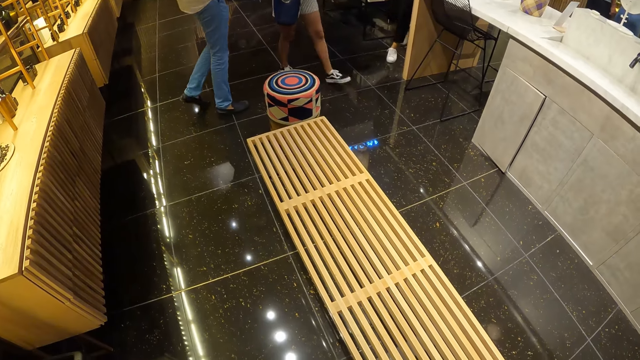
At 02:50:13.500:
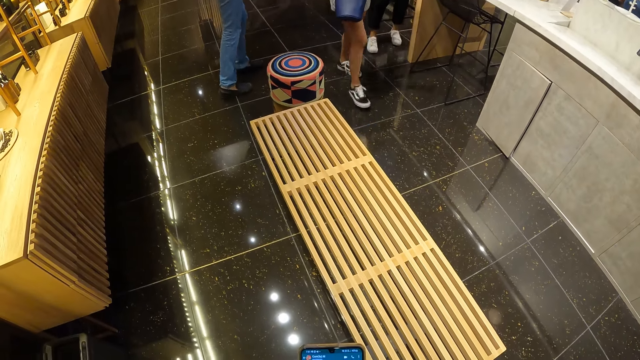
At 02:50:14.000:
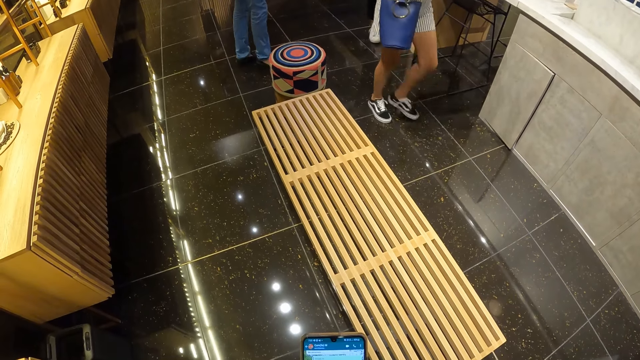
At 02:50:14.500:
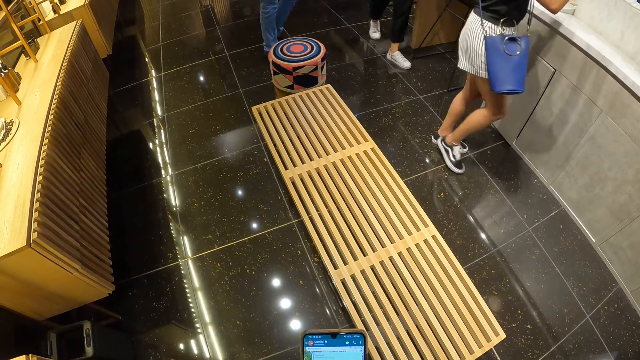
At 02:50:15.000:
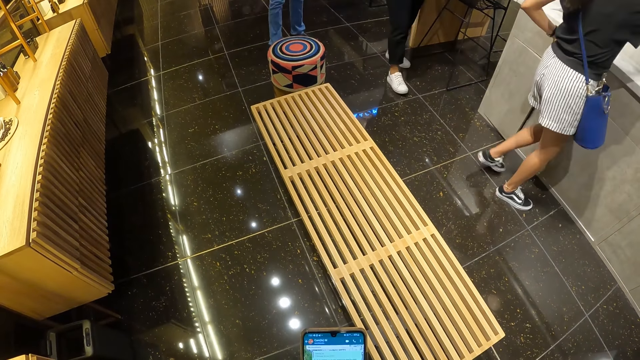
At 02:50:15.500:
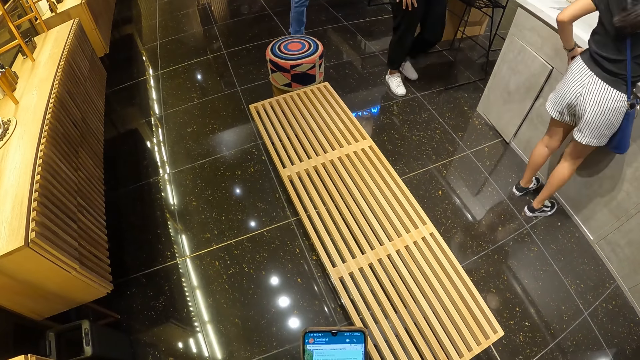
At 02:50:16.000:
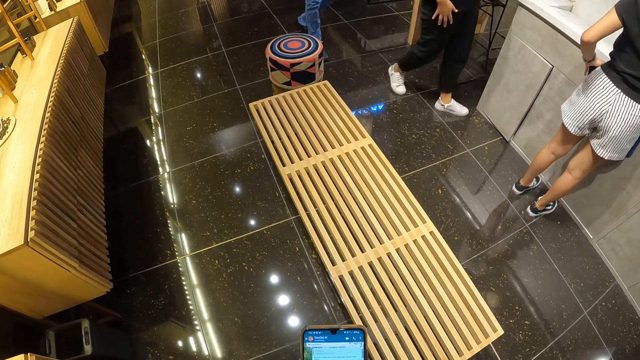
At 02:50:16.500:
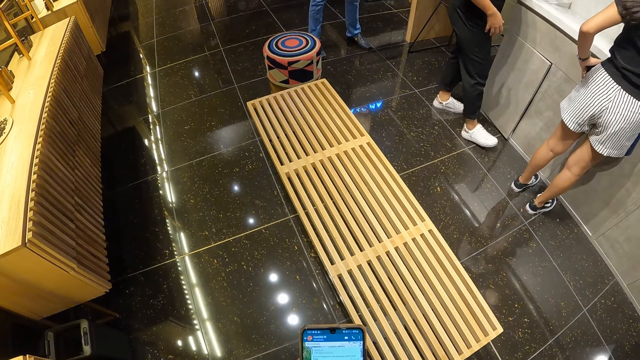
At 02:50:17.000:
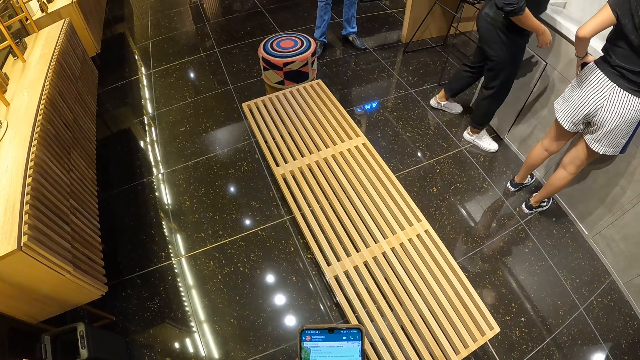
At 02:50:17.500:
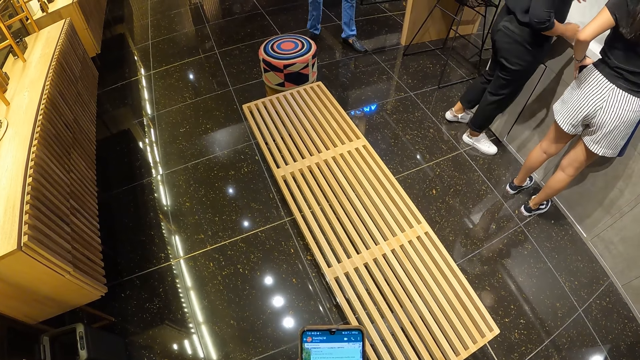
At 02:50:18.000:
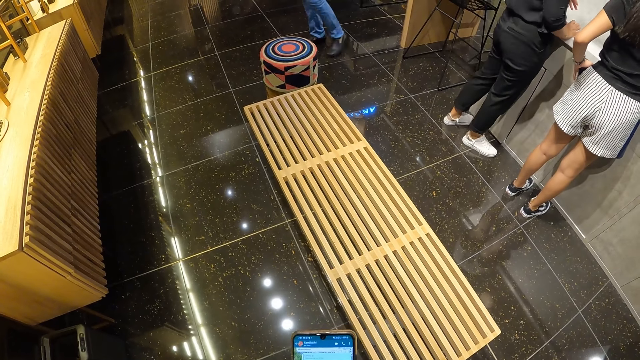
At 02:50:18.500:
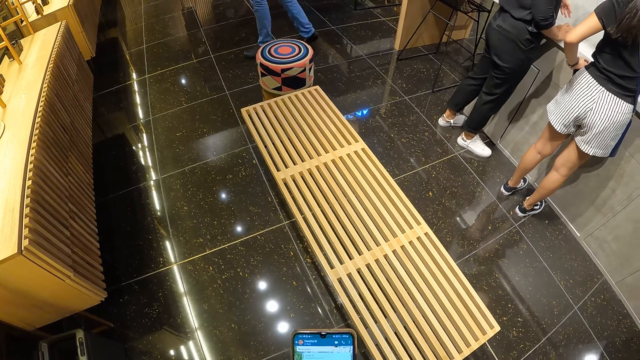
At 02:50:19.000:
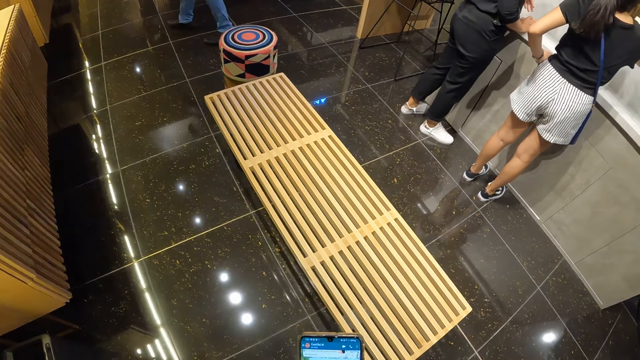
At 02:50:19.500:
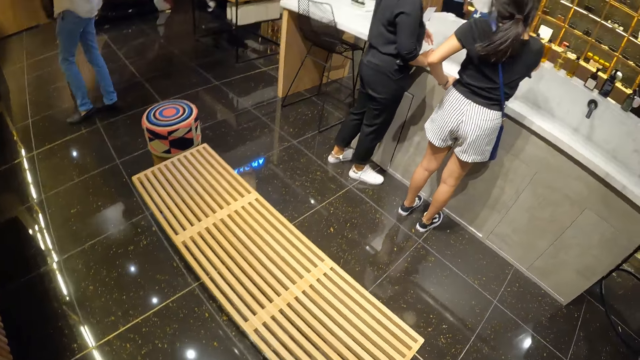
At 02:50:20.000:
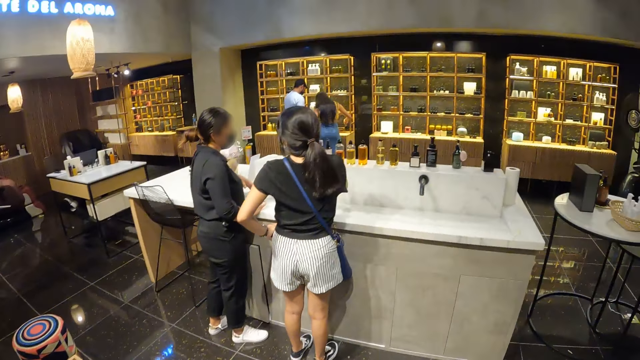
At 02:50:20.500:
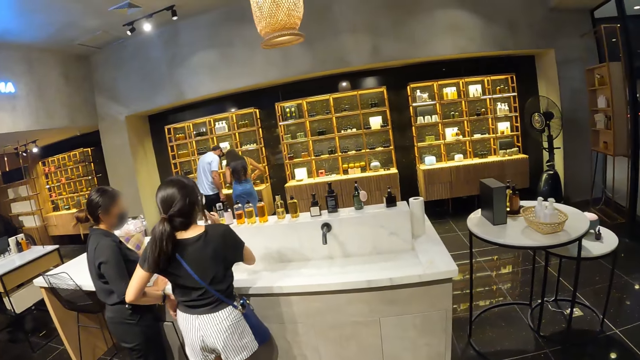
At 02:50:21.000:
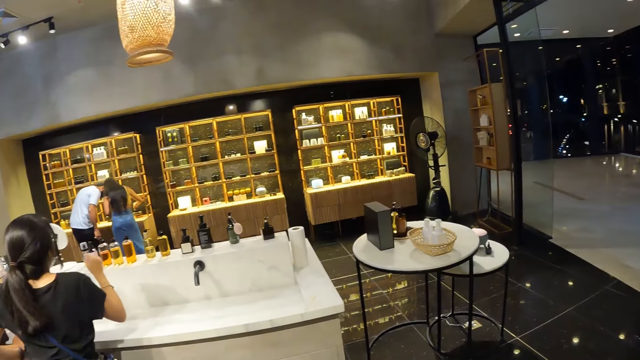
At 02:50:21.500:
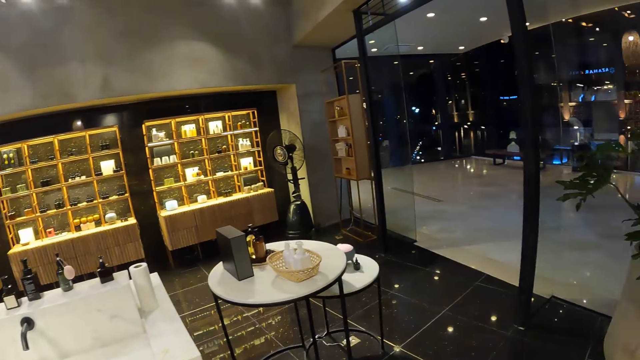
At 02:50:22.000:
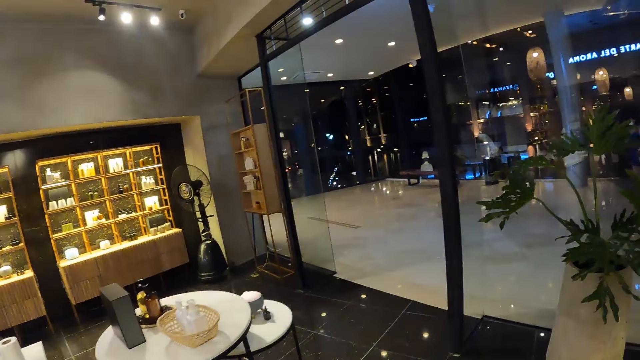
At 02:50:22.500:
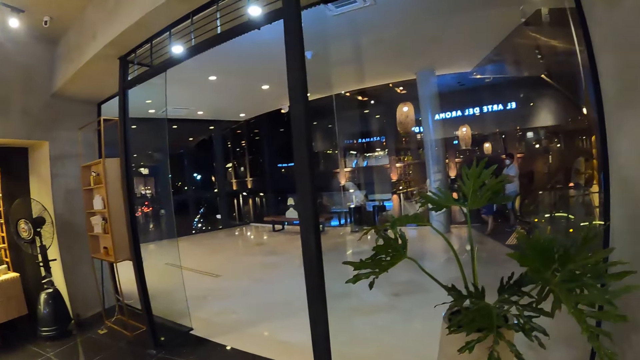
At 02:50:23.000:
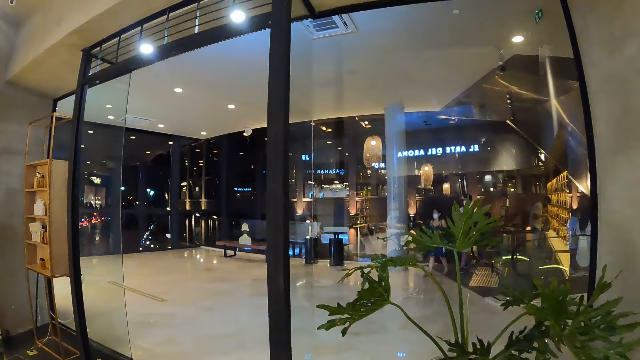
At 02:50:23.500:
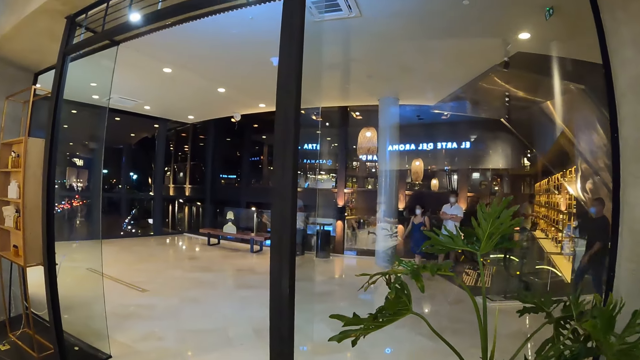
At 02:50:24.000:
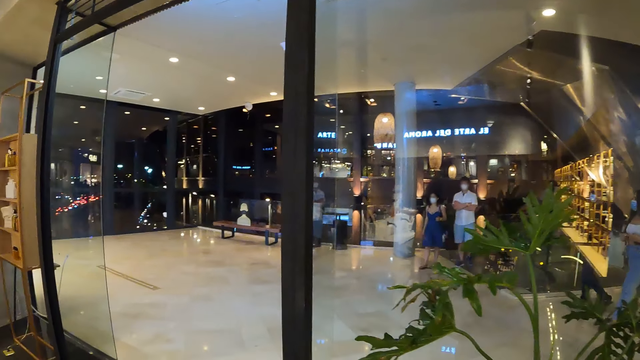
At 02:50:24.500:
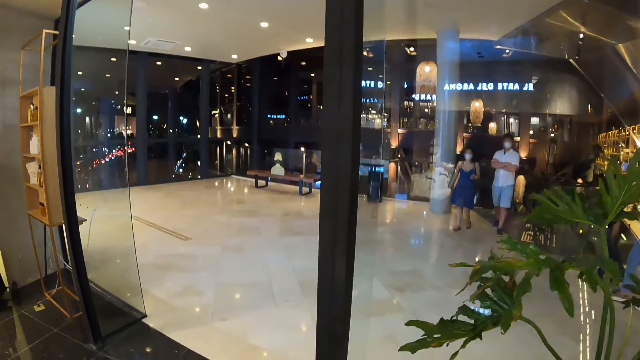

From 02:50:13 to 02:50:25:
A woman walks towards the counter. A person walks in the room. The woman interacts with another woman. The camera wearer walks in the room.

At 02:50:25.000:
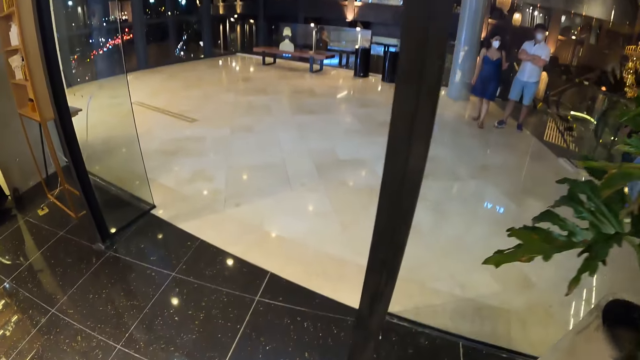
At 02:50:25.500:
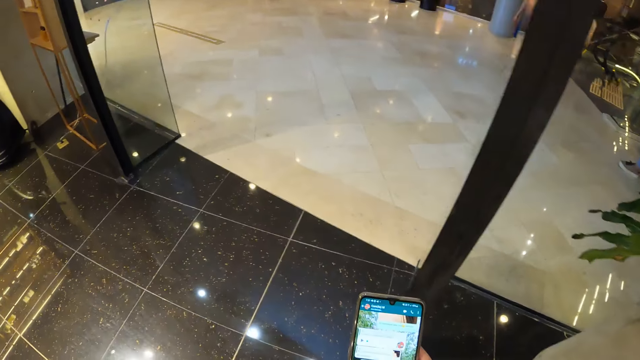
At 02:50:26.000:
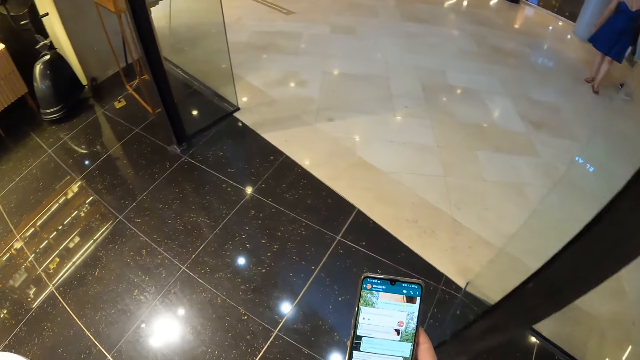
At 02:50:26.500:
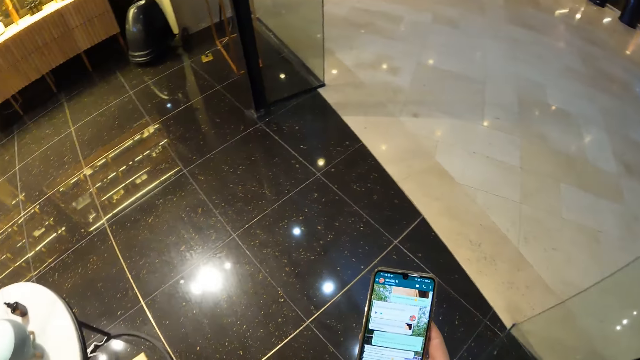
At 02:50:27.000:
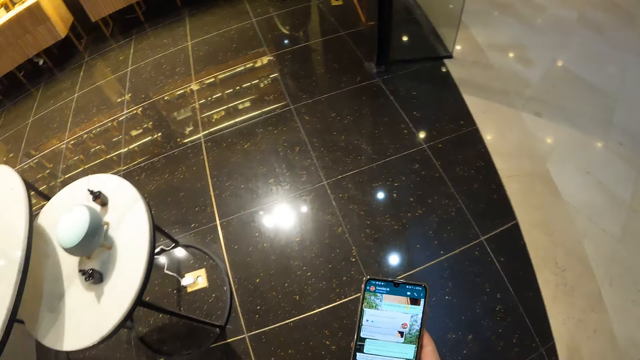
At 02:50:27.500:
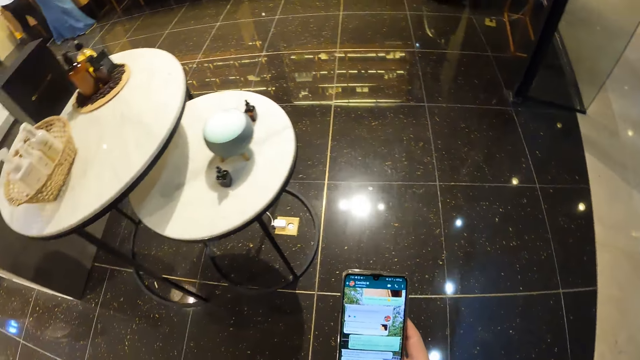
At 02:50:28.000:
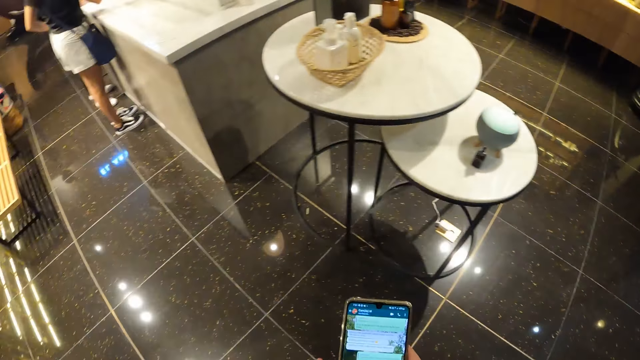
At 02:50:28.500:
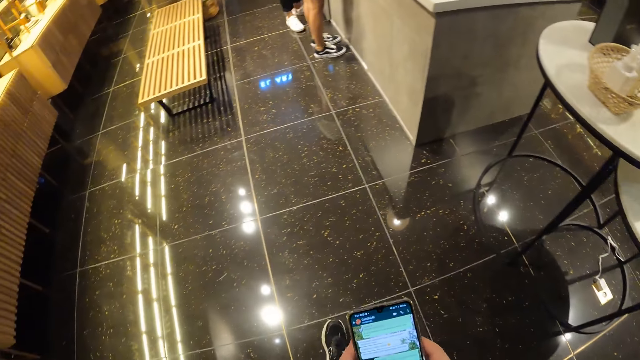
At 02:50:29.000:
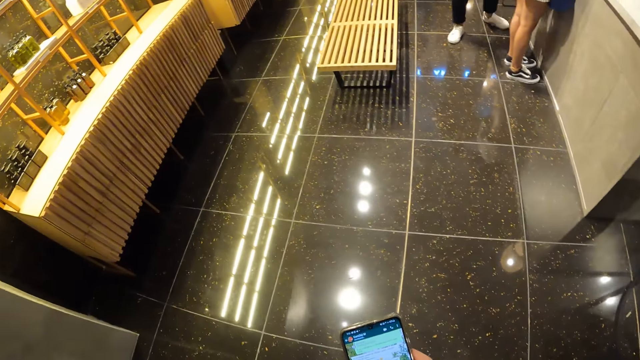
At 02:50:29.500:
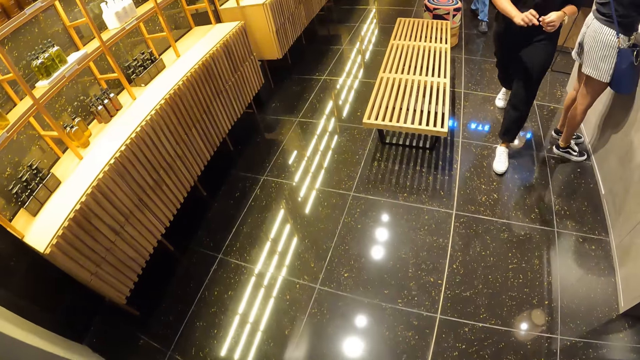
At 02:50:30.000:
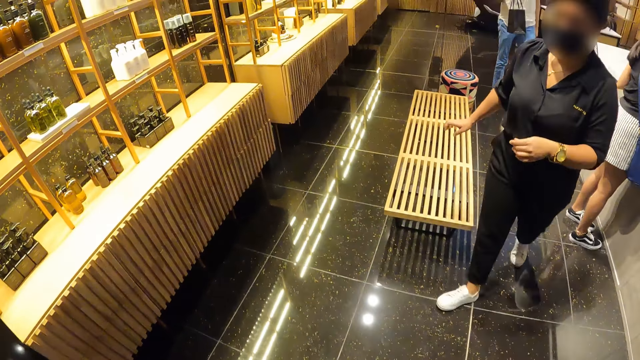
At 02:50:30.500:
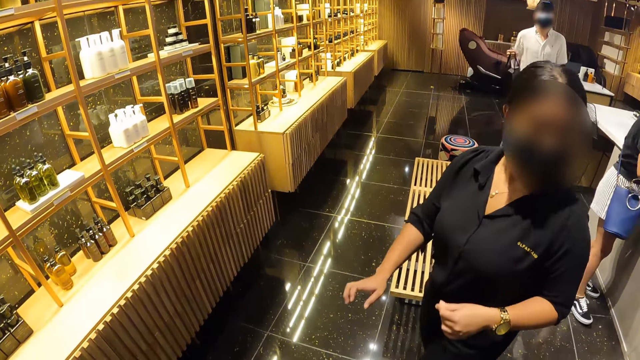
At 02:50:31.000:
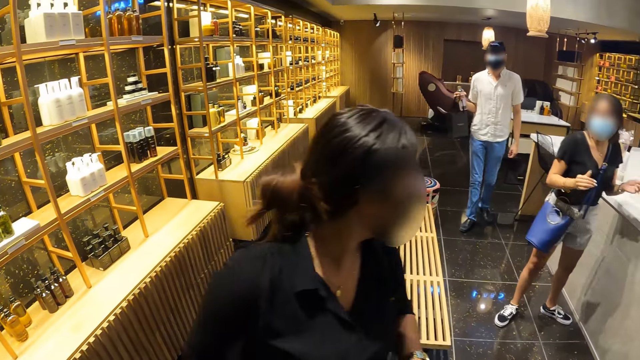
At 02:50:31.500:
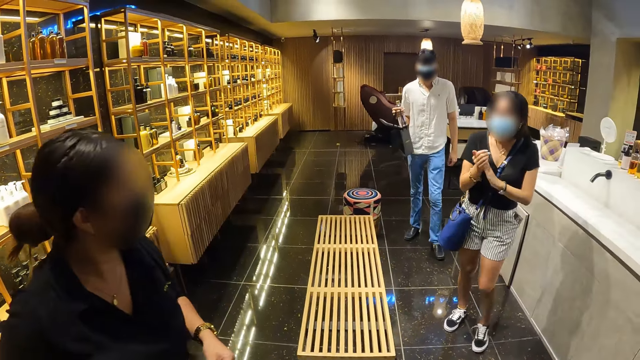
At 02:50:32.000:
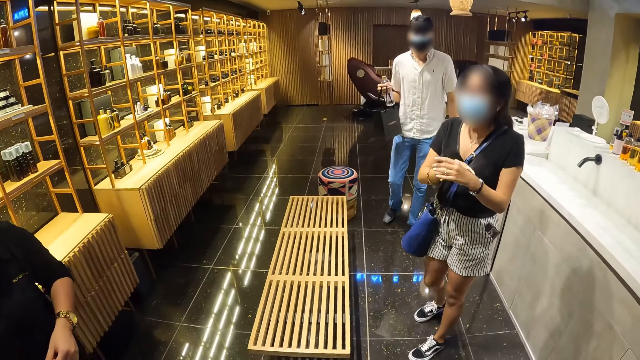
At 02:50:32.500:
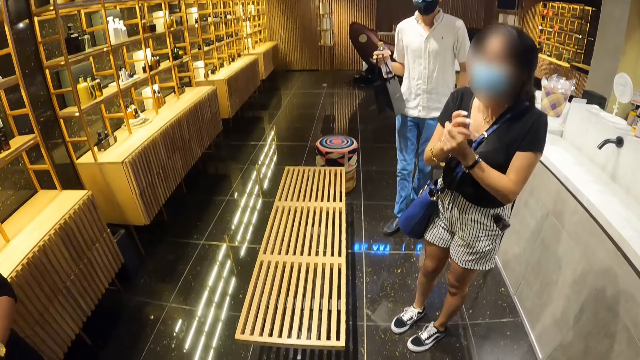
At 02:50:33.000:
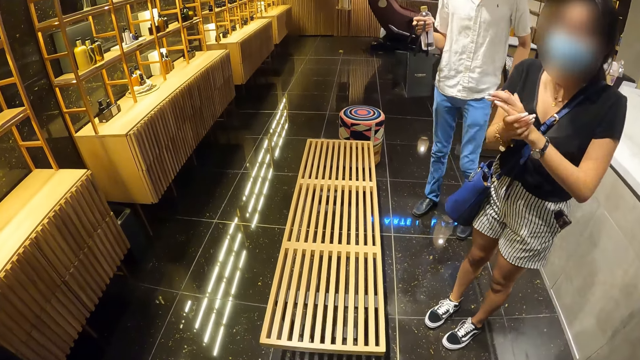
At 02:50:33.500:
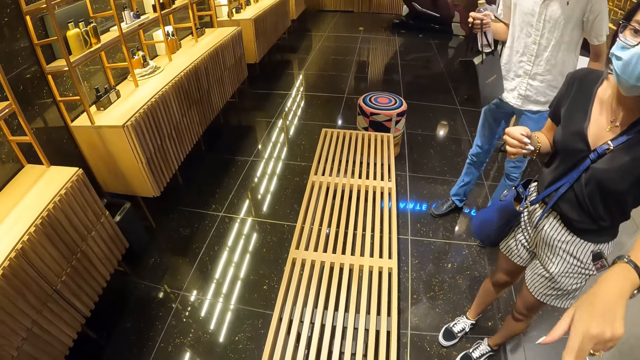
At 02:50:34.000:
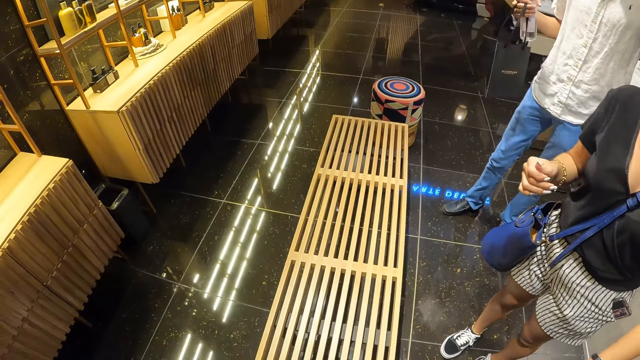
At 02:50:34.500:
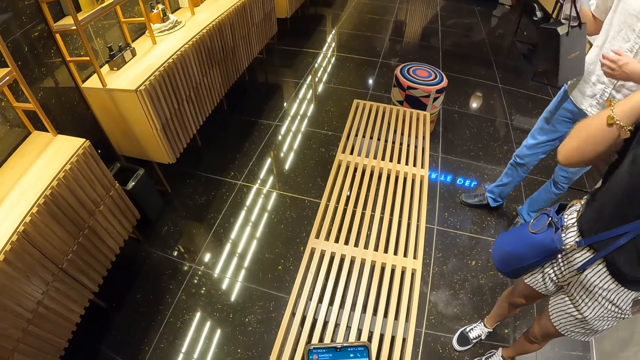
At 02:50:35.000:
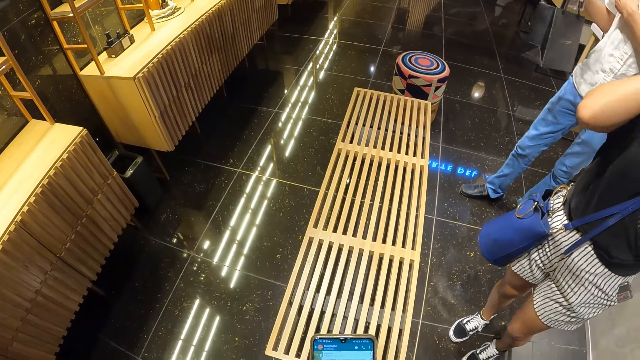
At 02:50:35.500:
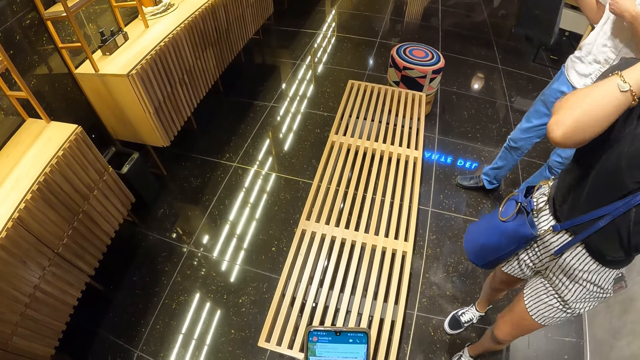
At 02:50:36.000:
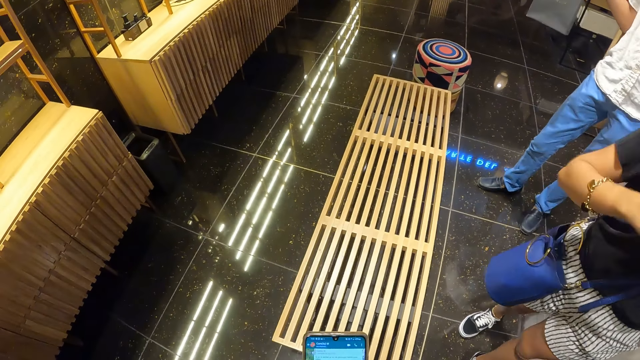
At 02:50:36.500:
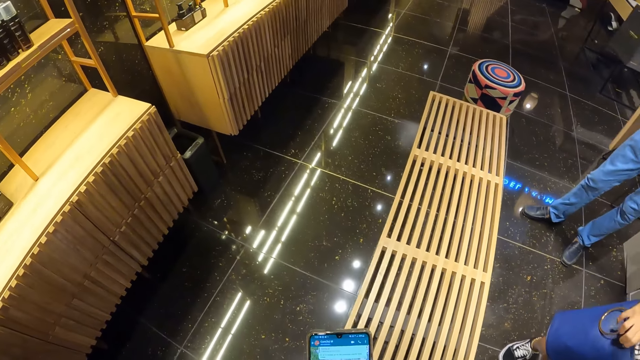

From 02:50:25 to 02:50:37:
The camera wearer operates the phone with his right hand. A woman walks towards a perfume rack. Another woman interacts with the first woman and rubs her hands. The camera wearer walks in the room.
